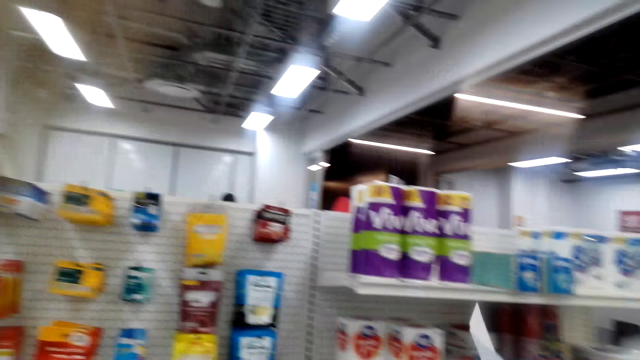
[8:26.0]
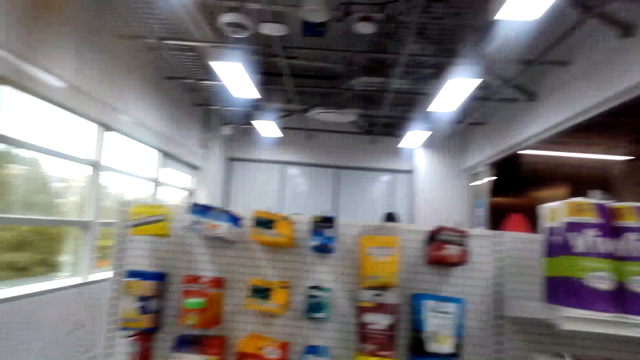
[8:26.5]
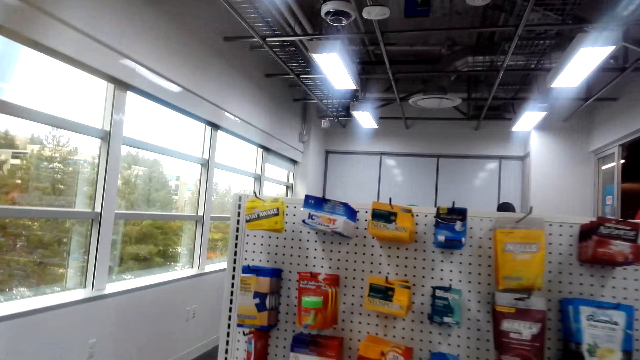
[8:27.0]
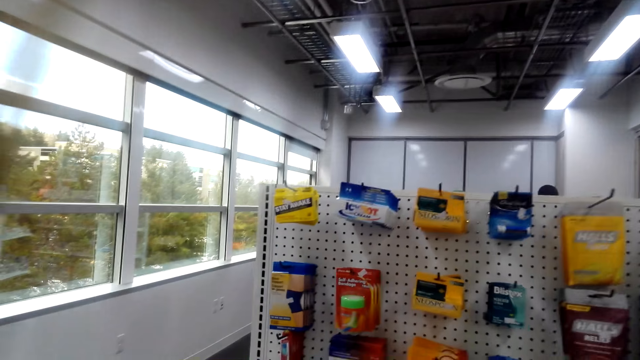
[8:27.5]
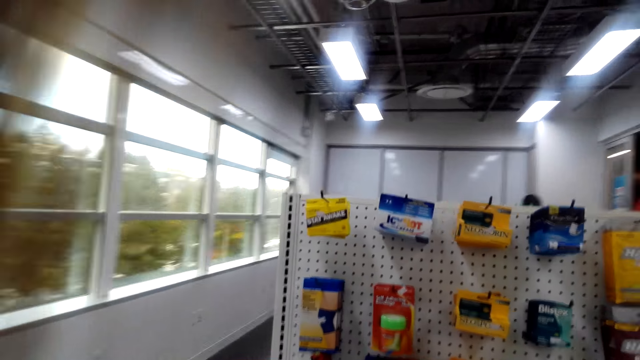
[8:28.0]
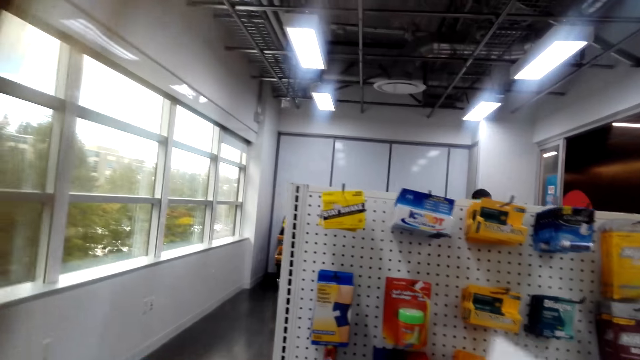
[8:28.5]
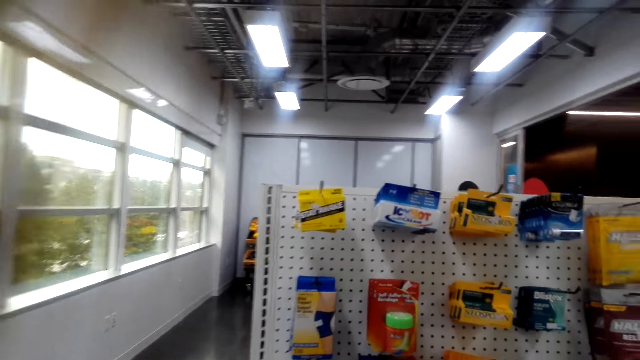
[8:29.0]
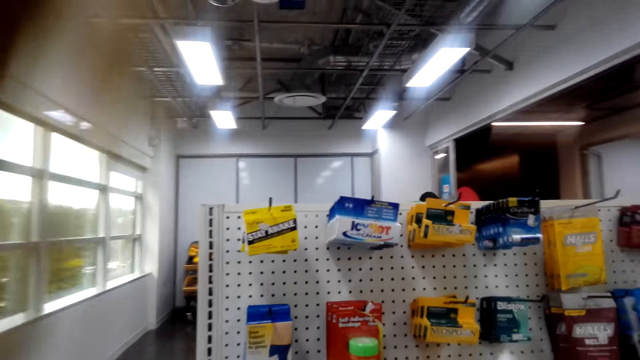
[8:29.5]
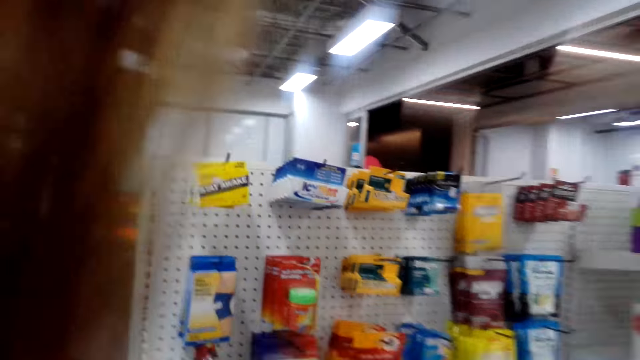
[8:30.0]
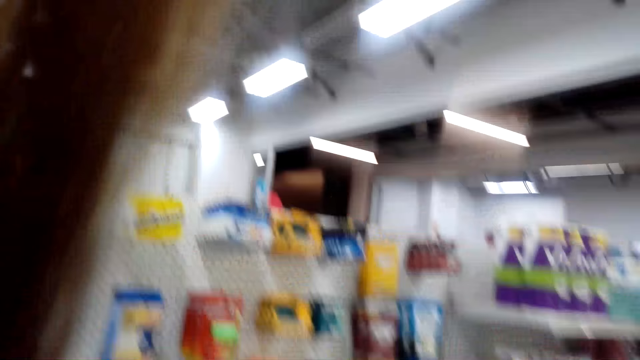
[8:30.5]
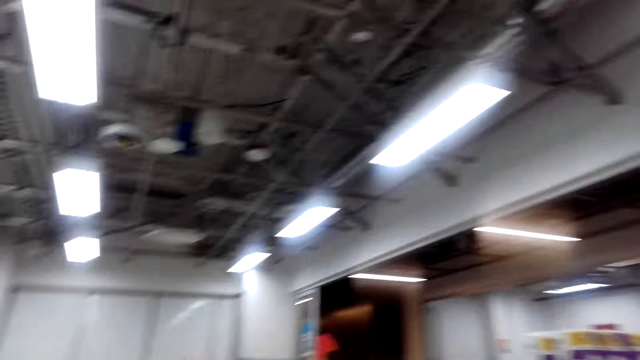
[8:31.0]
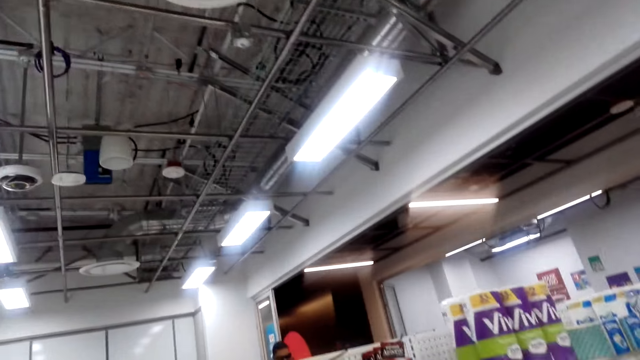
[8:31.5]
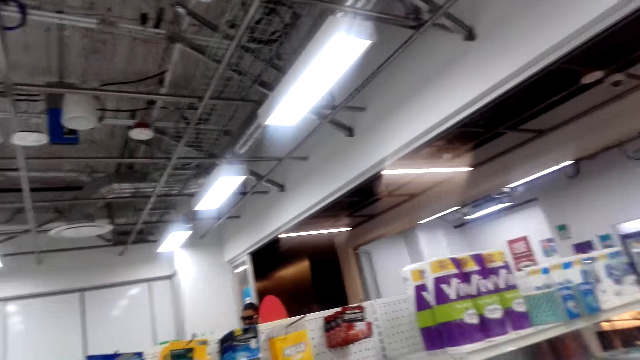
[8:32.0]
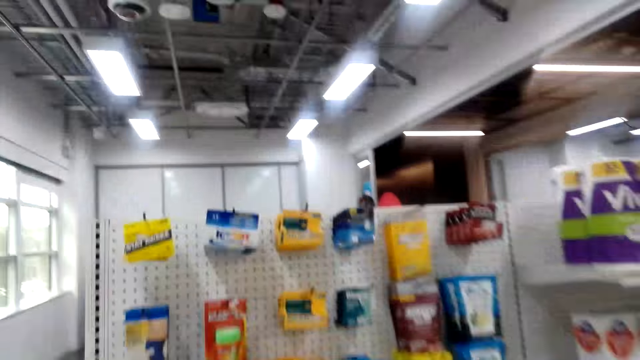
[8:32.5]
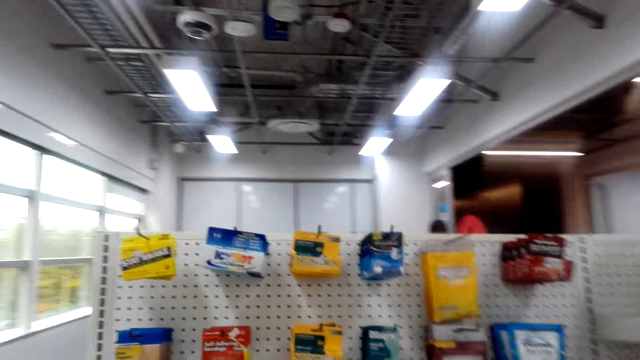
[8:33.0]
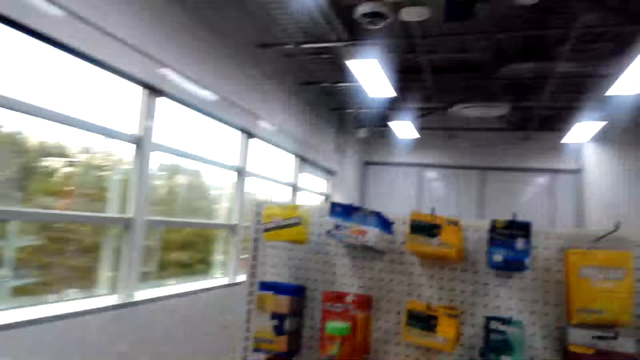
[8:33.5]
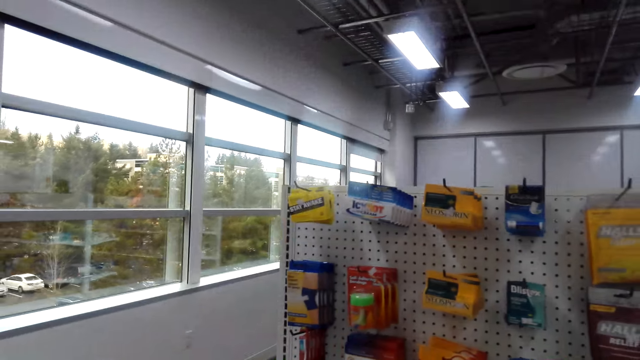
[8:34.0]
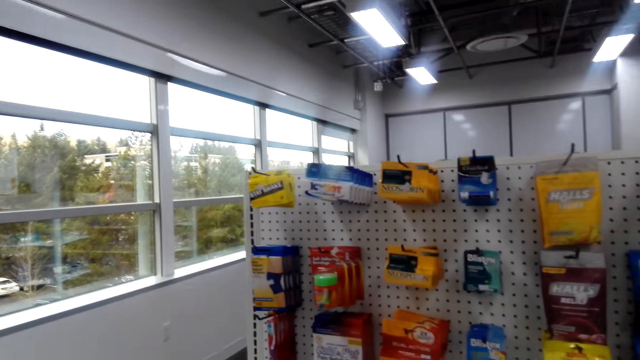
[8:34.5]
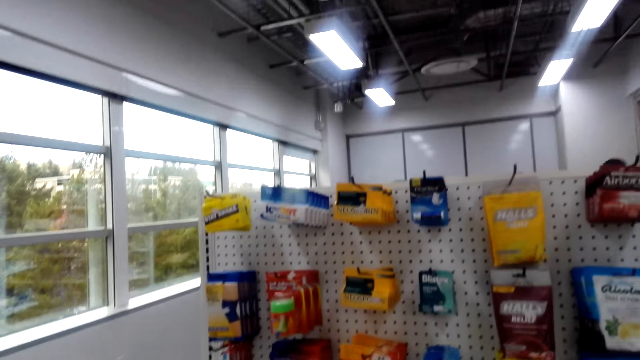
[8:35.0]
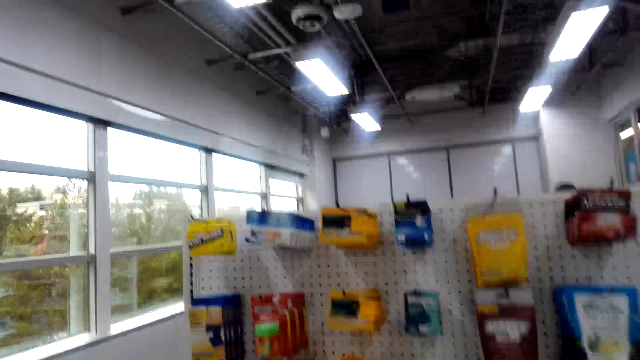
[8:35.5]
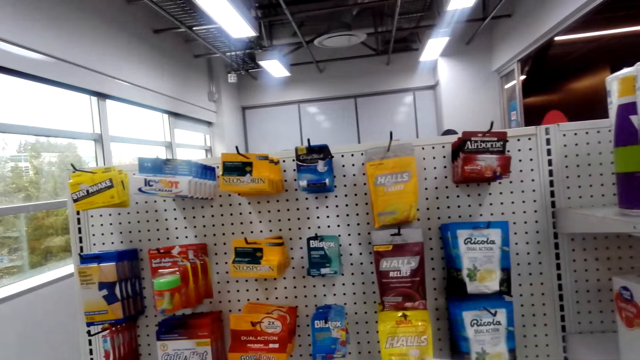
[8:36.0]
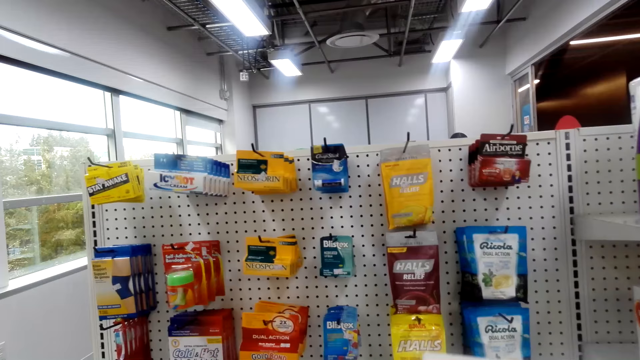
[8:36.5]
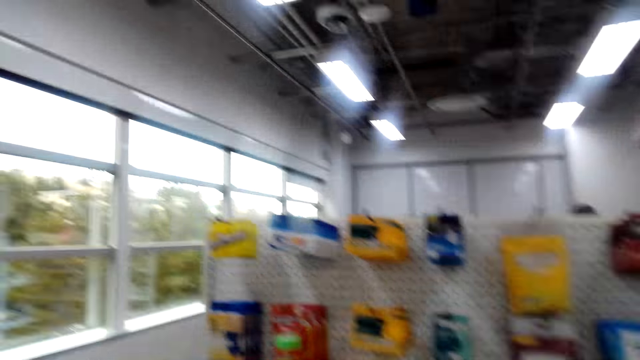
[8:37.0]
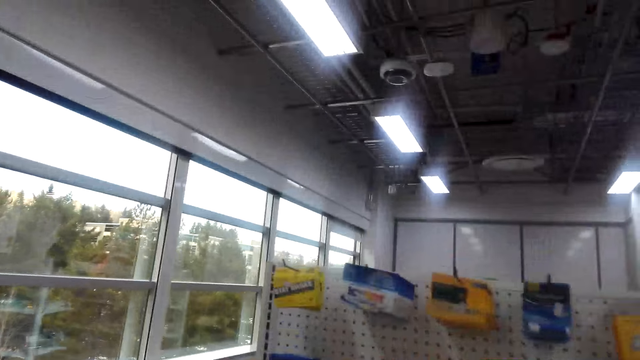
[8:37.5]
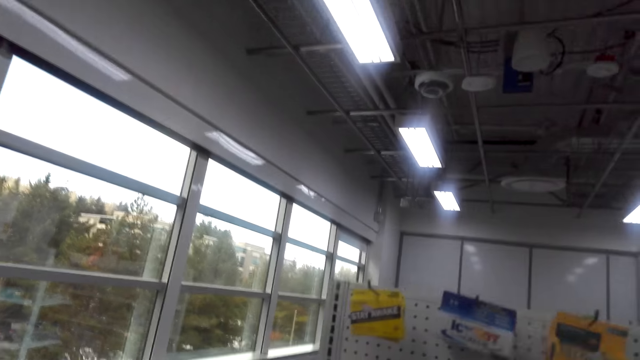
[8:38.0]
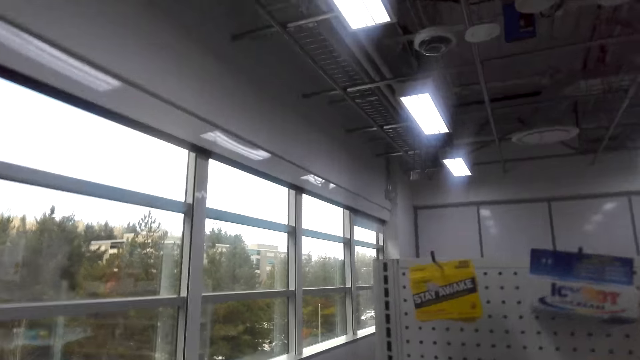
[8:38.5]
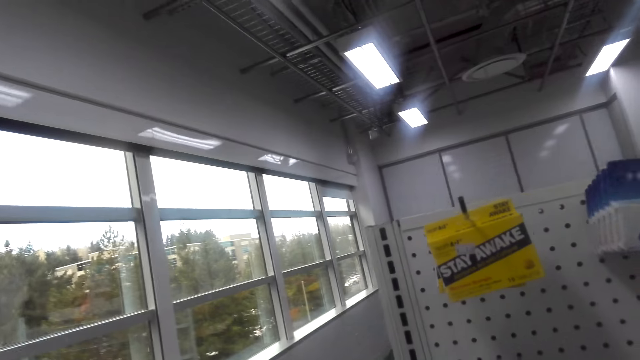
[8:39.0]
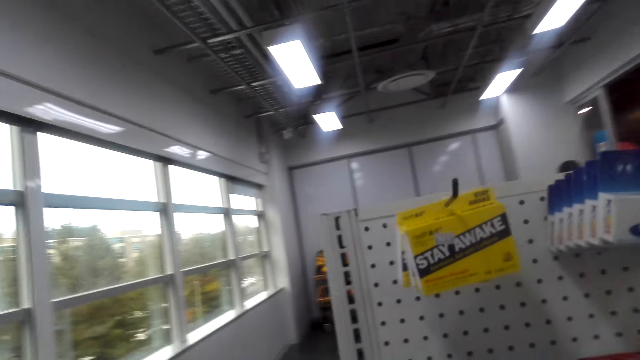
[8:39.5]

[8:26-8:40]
The camera wearer talks. A person talks and walks. The camera wearer talks and laughs with the person.

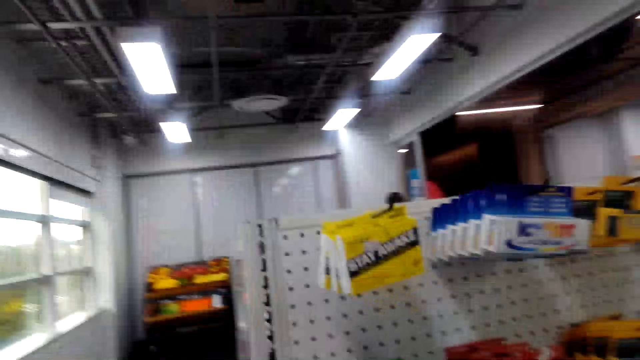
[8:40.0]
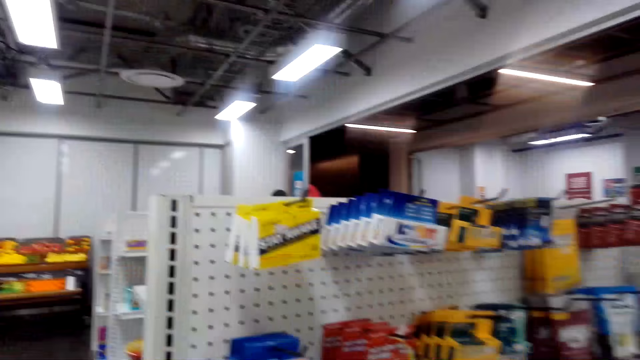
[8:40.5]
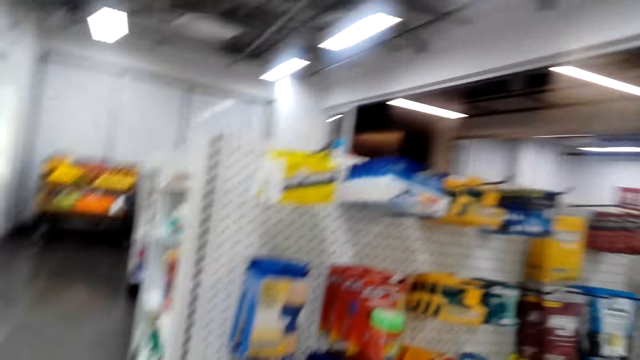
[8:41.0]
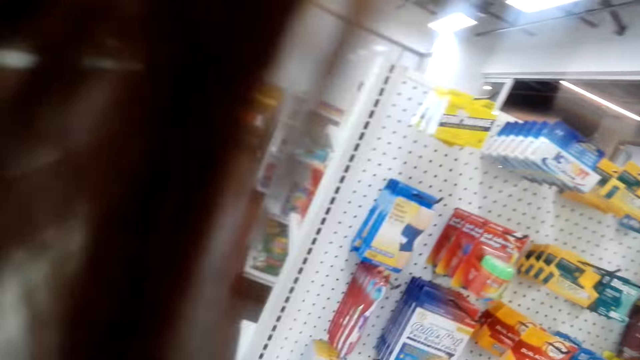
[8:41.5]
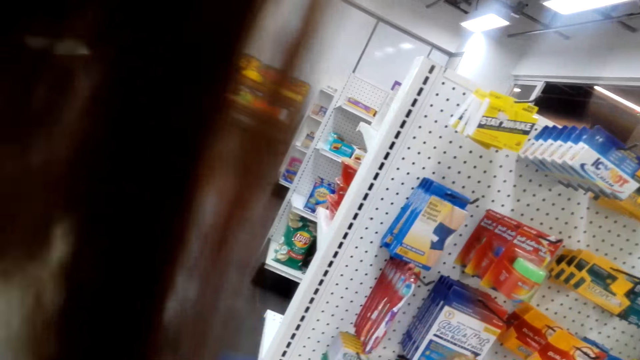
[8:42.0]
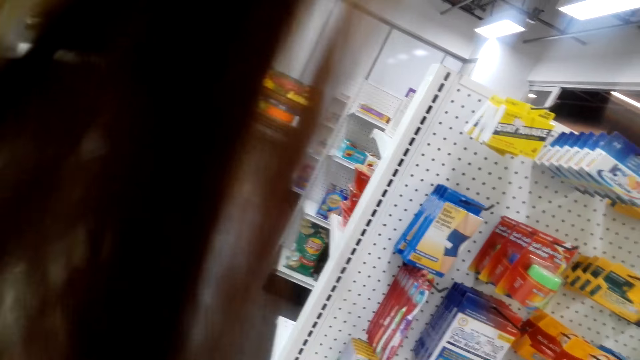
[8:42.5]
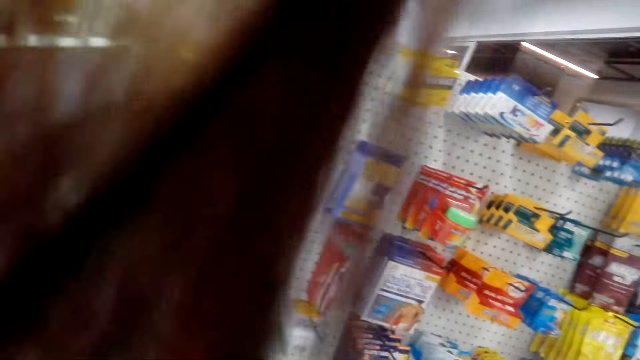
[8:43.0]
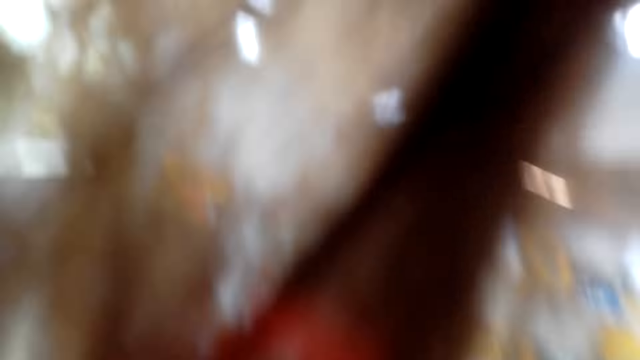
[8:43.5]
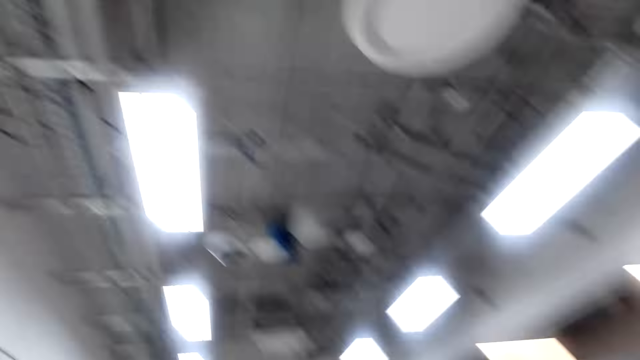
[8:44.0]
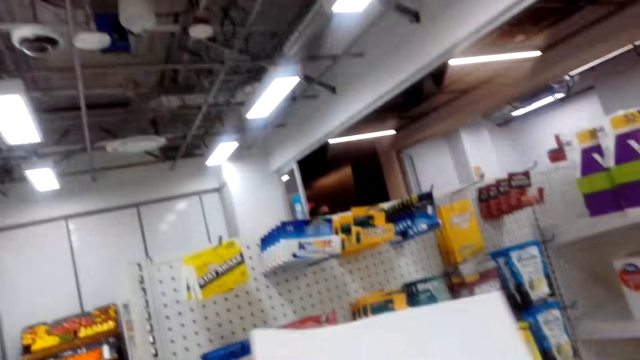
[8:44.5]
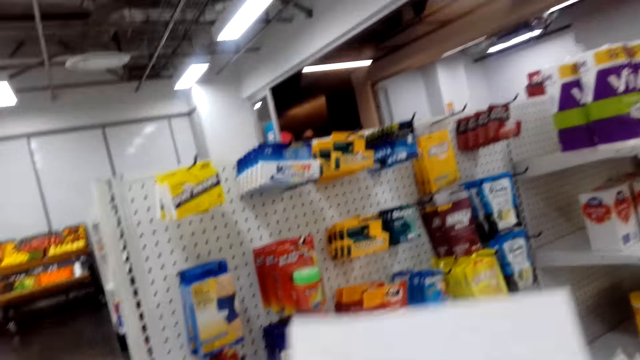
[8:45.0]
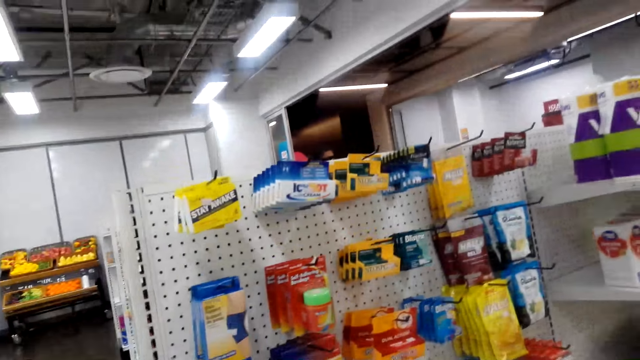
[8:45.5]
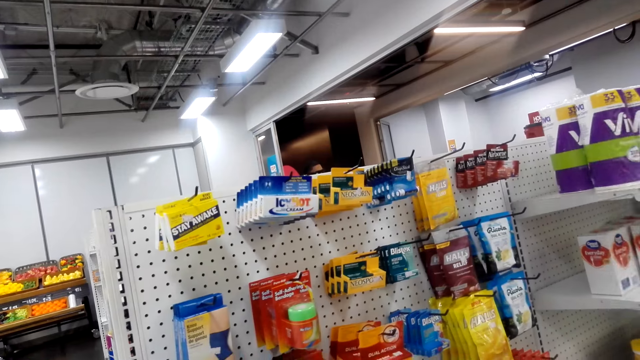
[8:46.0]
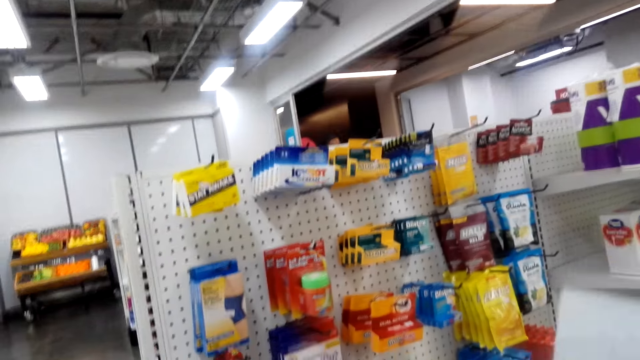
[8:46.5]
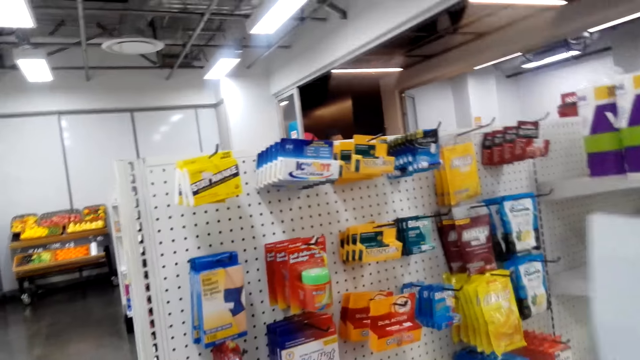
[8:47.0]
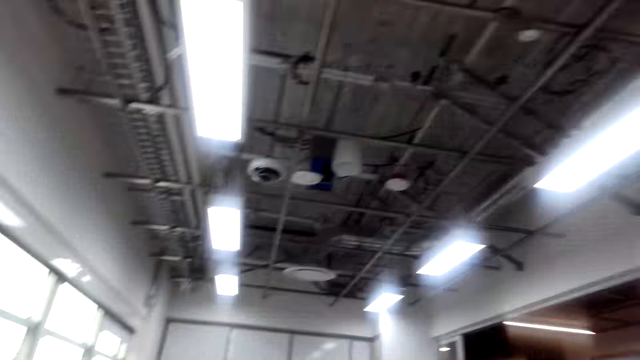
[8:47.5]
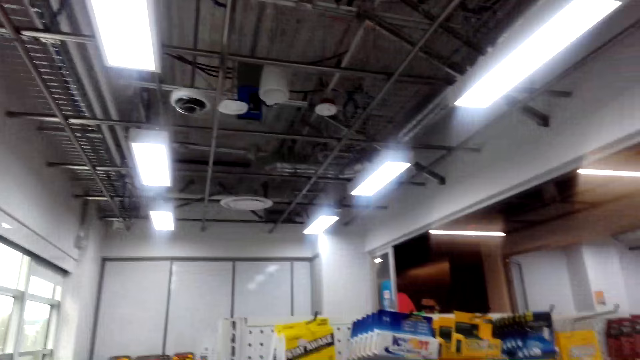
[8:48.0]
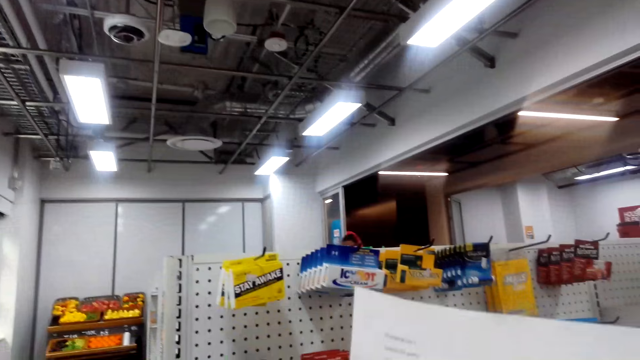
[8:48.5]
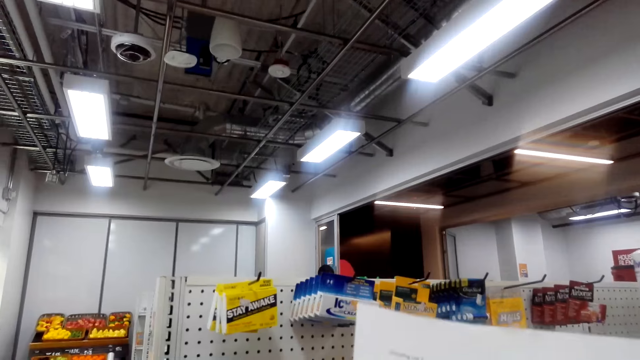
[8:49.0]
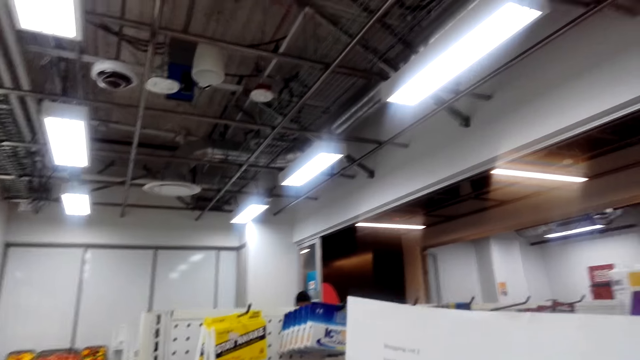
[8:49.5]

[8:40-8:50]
The camera wearer moves the paper. They look around the supermarket.
